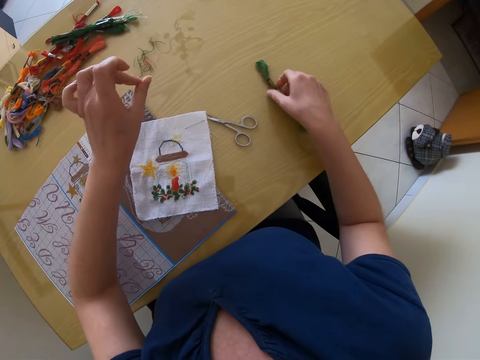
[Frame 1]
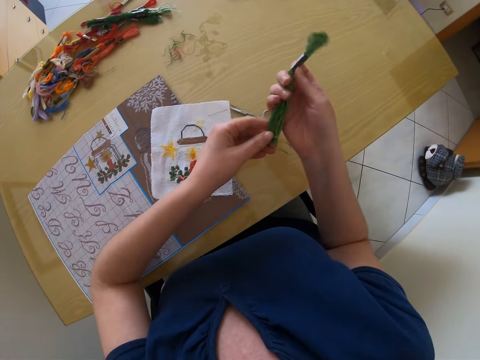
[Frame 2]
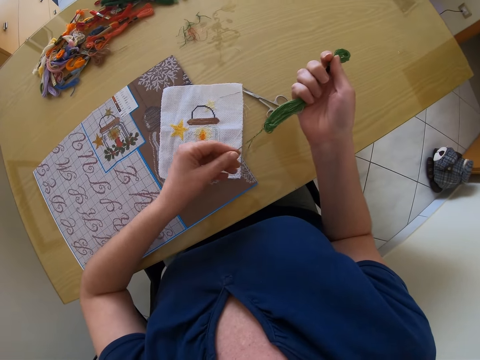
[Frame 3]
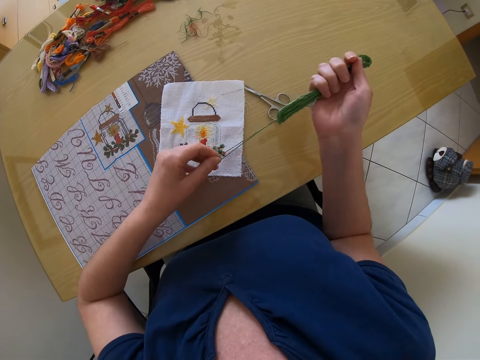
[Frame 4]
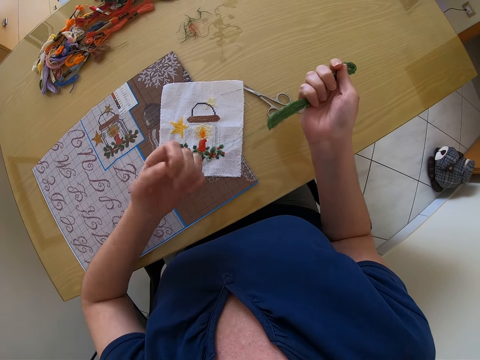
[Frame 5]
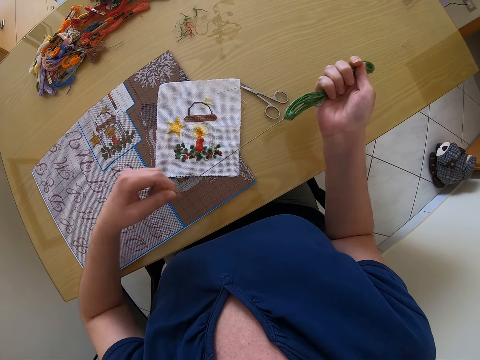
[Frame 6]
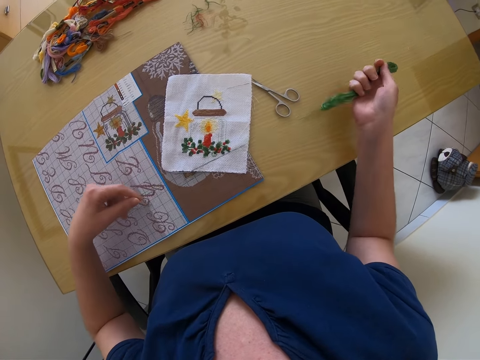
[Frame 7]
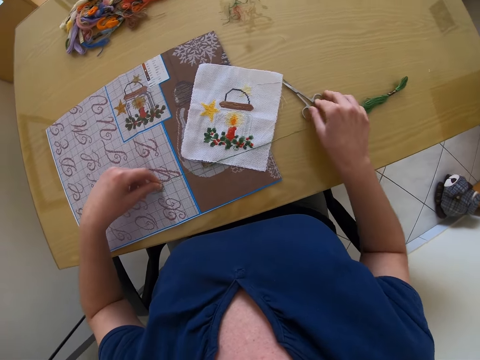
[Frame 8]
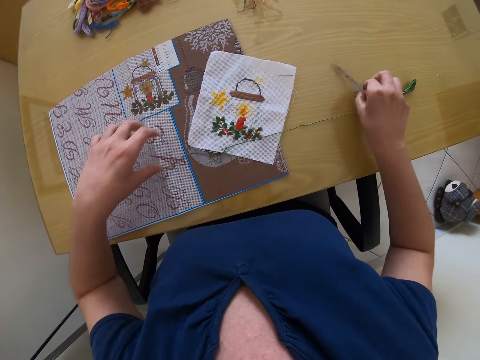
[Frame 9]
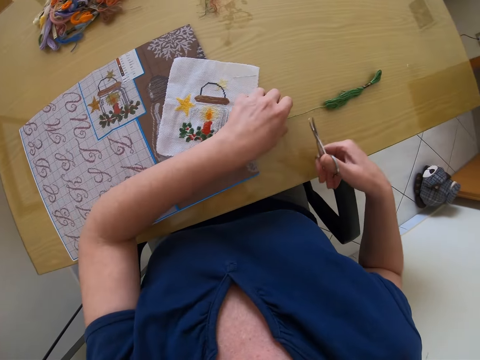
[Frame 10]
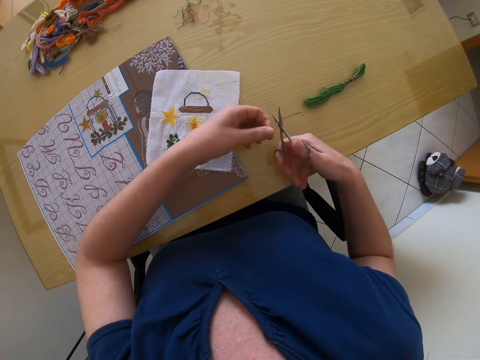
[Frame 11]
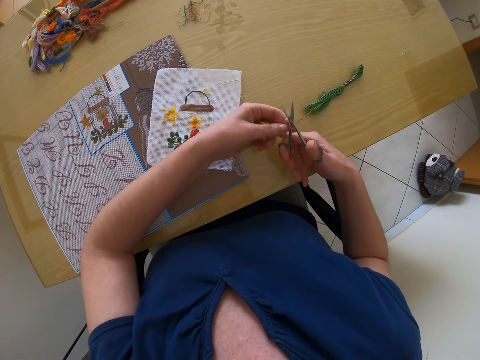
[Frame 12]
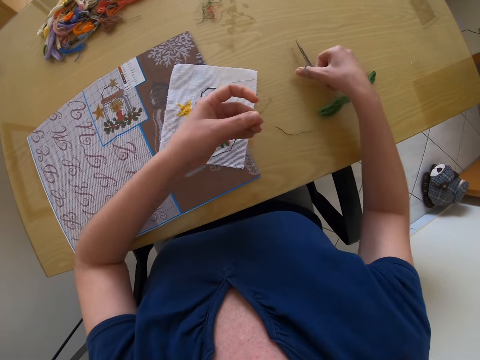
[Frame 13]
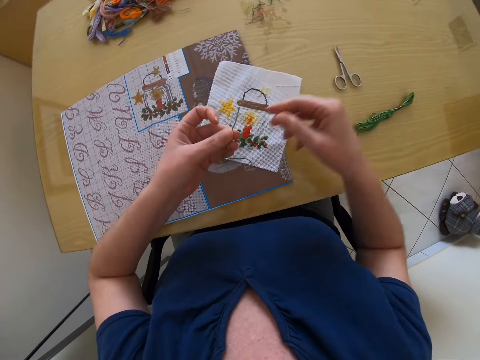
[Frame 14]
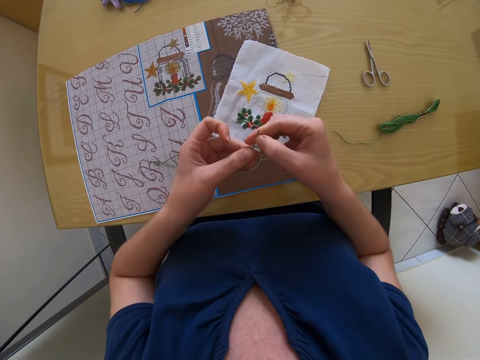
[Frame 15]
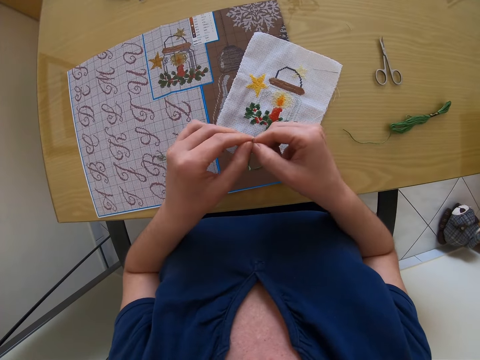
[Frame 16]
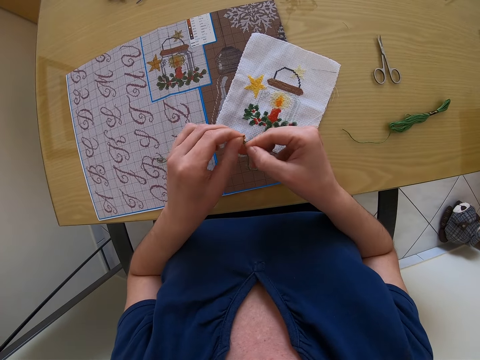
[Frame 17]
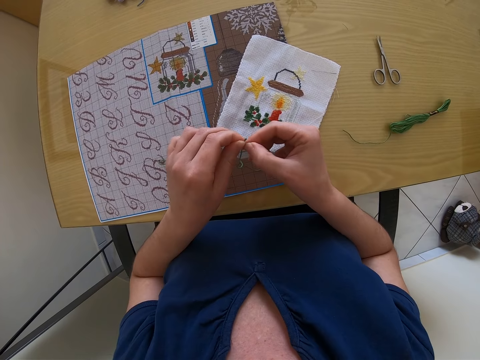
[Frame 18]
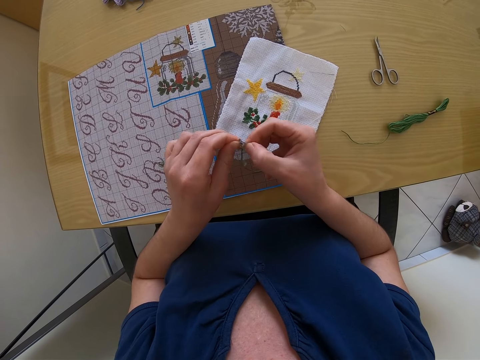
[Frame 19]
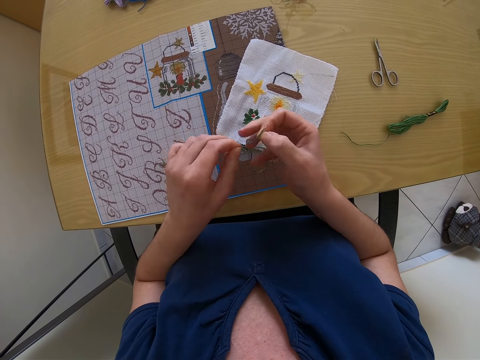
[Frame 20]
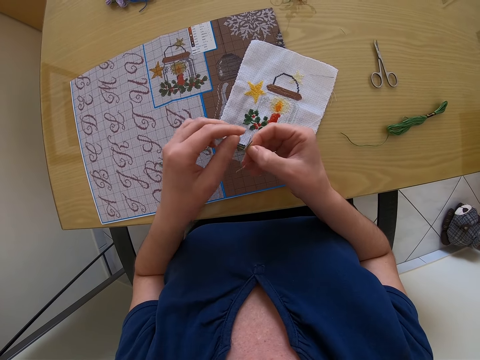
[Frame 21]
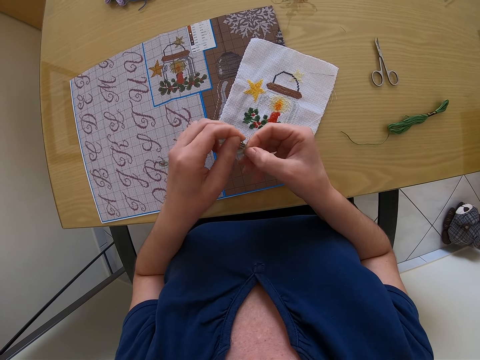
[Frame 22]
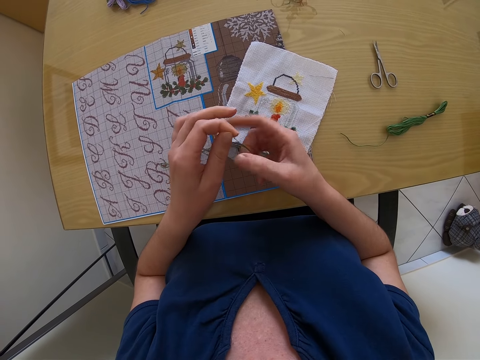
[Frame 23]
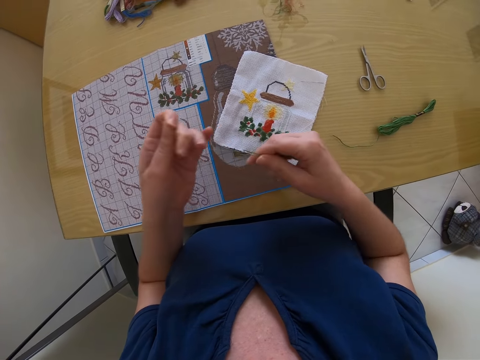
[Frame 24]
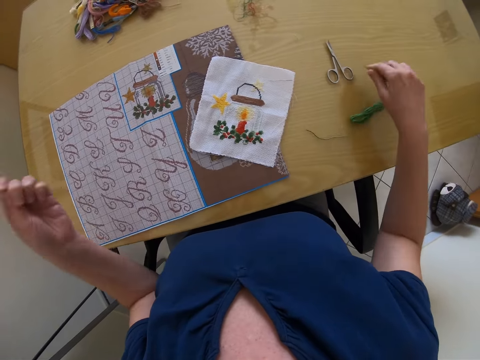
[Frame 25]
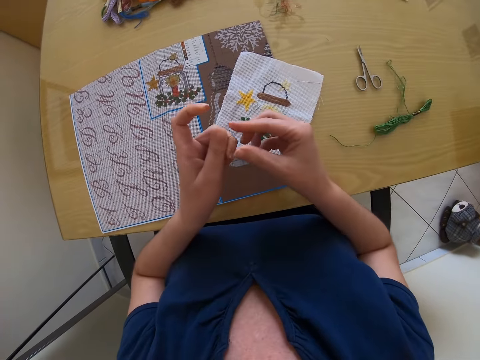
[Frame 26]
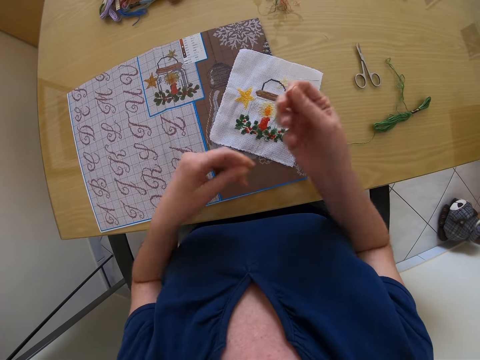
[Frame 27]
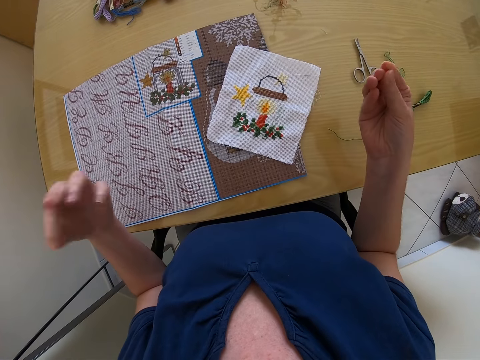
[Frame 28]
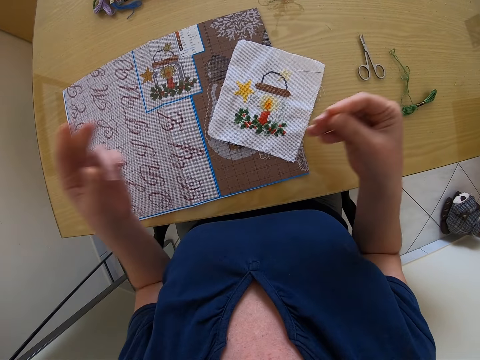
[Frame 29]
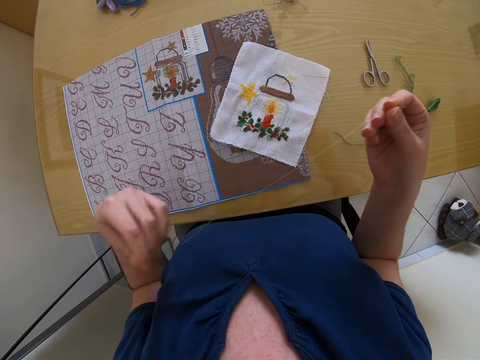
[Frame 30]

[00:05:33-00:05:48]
The camera wearer picks up the roll of thread on the table with her right hand. She pulls the thread with her left hand. She places the roll of thread on the table with both hands. She picks up the scissors on the table with her right hand. She holds the thread. She cuts the thread with the scissors in her right hand. She drops the scissors on the table with her right hand. She untwists the thread. She pulls the thread with both hands. She drops the thread on the table with her right hand. She straightens the thread. She pulls the thread with both hands.

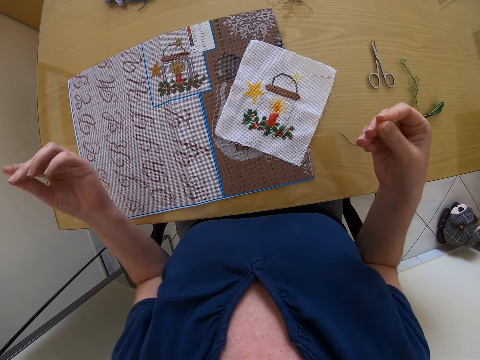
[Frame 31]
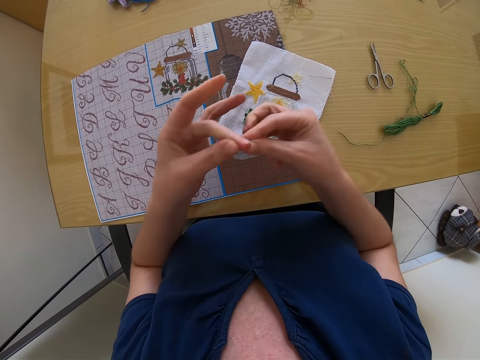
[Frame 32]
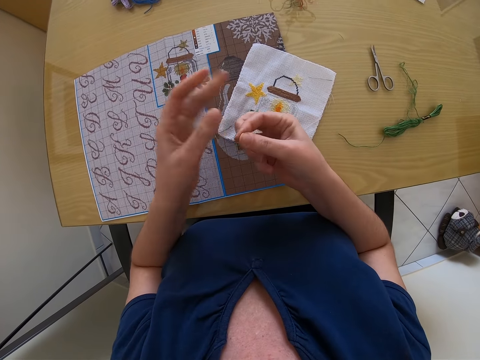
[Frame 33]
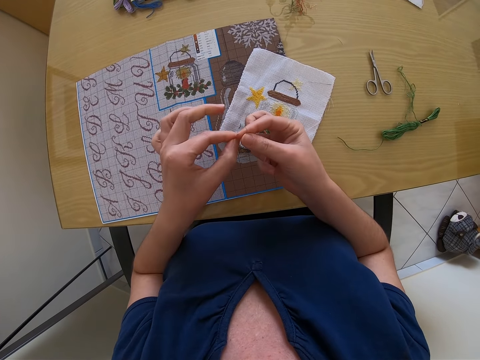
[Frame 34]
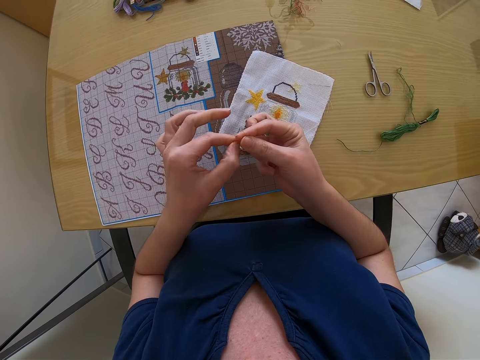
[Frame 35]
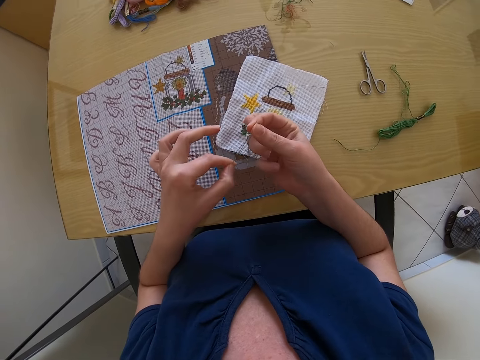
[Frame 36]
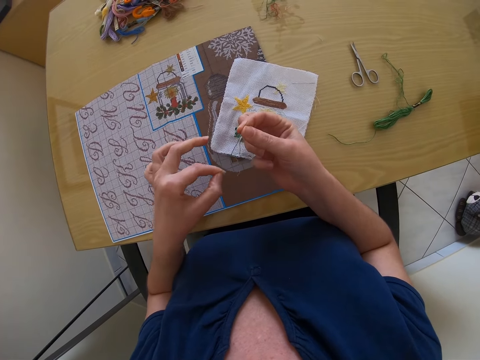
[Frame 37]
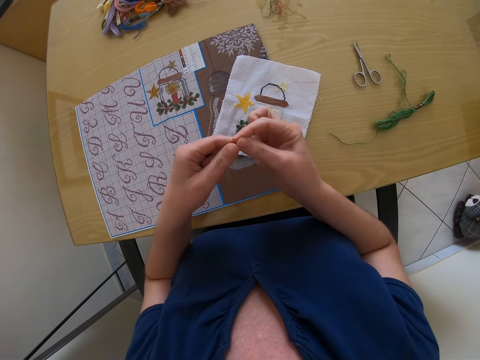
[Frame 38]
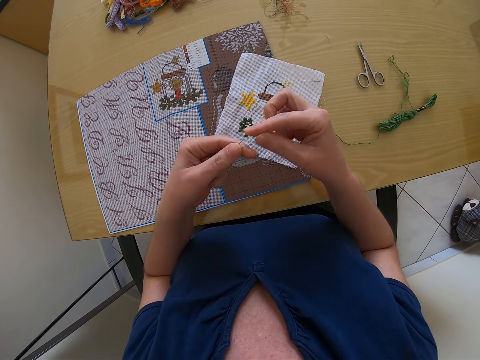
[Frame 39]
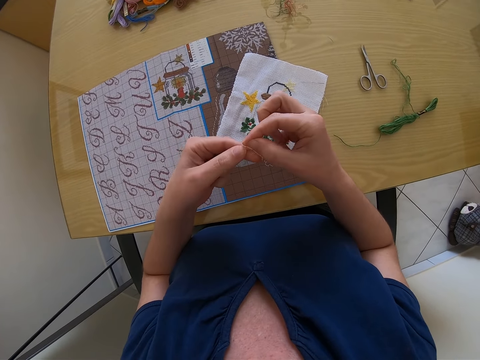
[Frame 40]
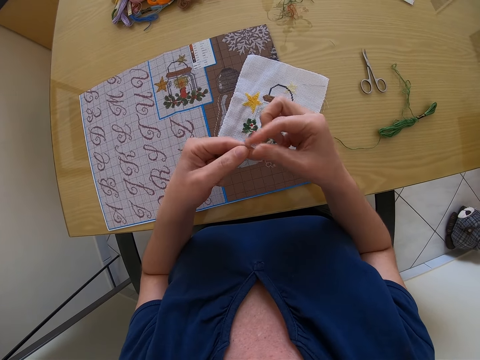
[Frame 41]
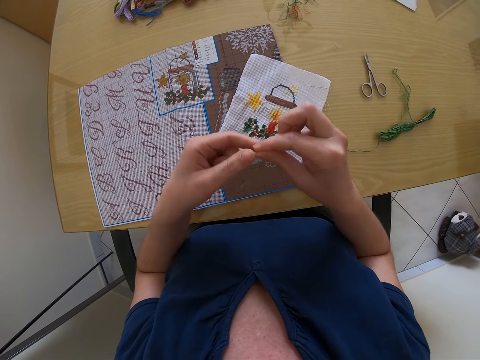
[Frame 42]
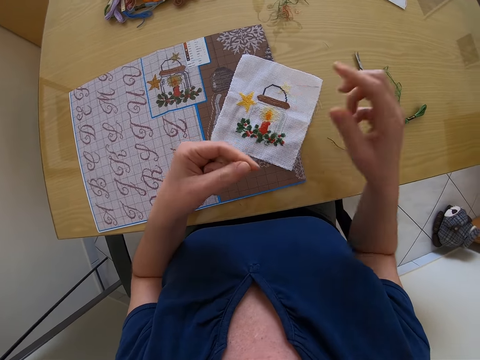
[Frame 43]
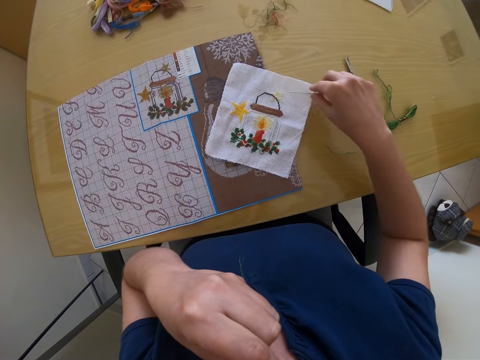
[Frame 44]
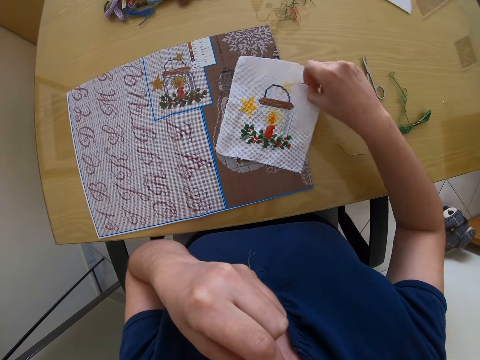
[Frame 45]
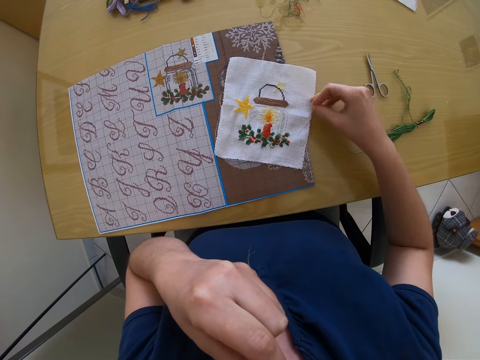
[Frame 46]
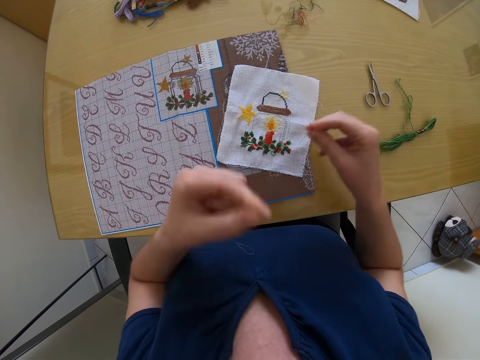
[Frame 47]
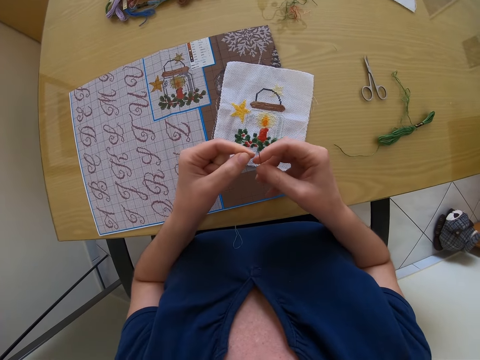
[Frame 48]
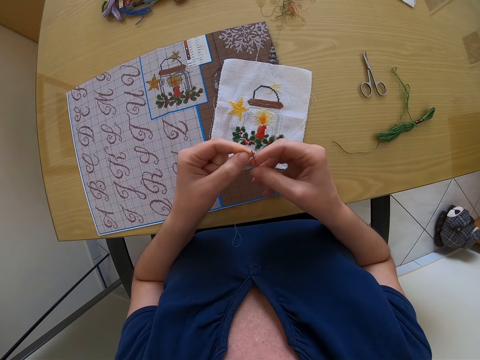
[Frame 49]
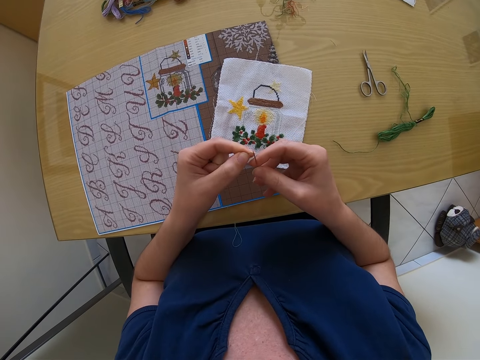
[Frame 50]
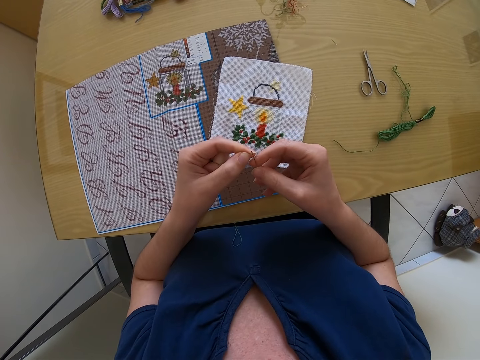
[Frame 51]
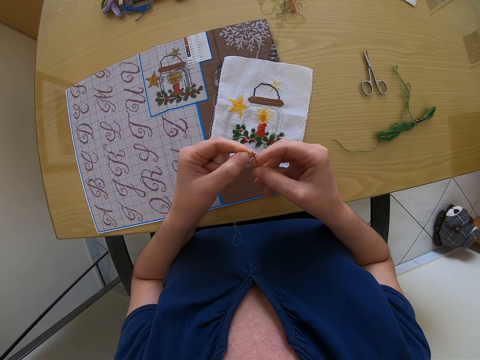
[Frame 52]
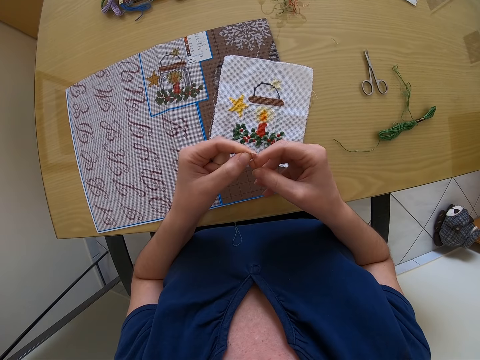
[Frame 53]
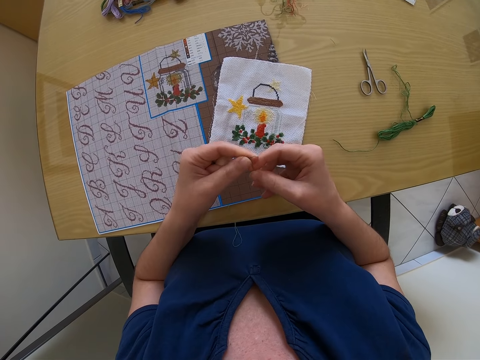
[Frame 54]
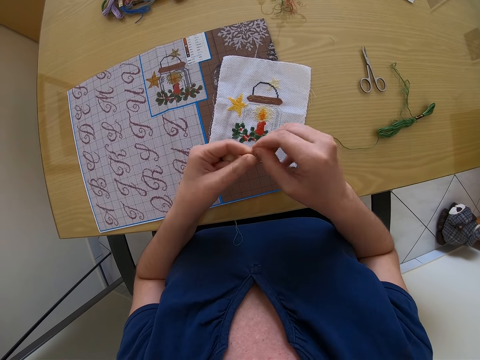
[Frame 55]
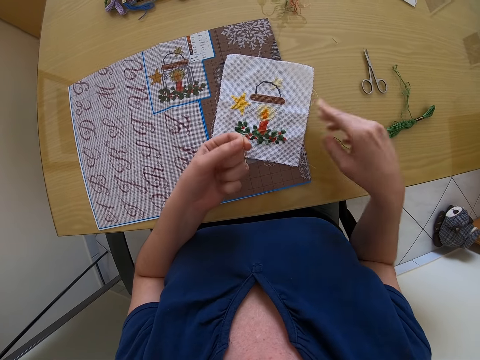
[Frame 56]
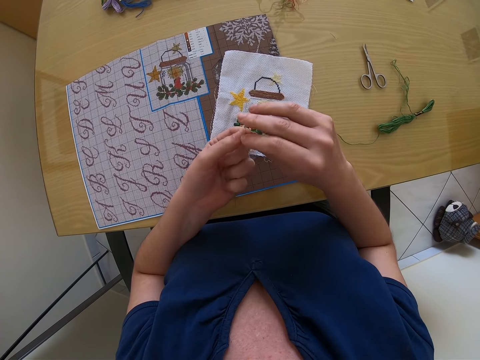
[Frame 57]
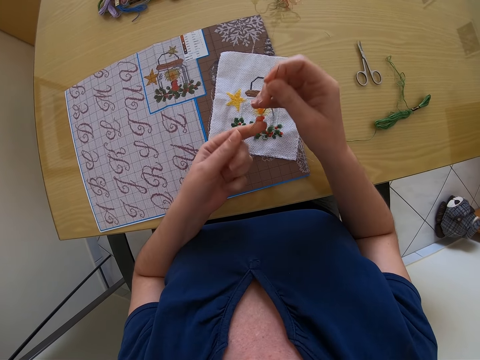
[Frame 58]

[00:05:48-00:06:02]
The camera wearer fixes the thread. She picks the needle on the fabric with her right hand. She puts the thread into the needle with both hands. She pulls out the thread.
